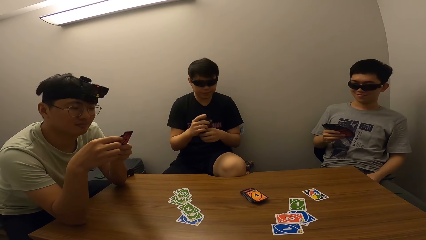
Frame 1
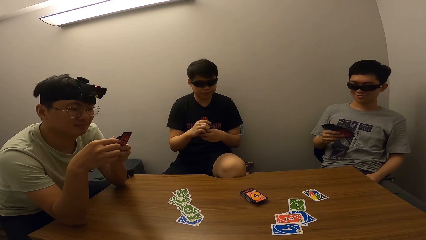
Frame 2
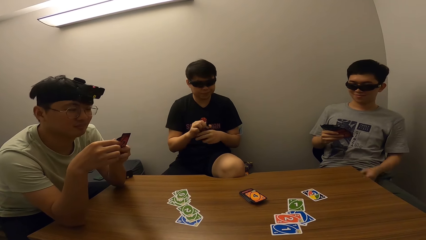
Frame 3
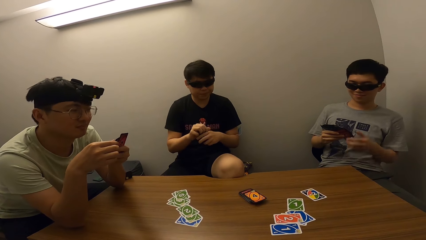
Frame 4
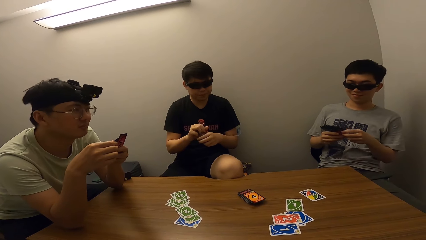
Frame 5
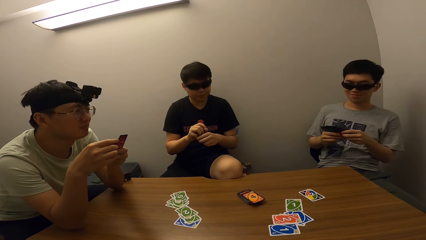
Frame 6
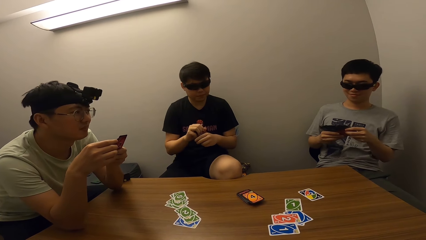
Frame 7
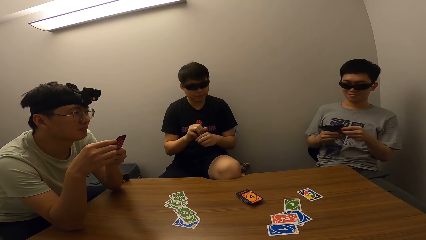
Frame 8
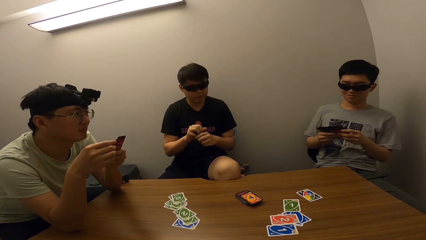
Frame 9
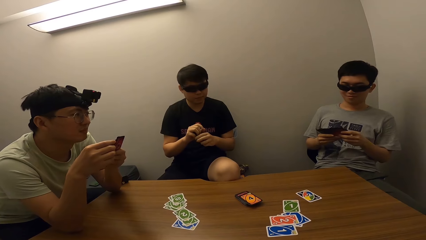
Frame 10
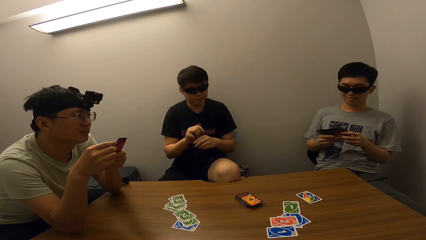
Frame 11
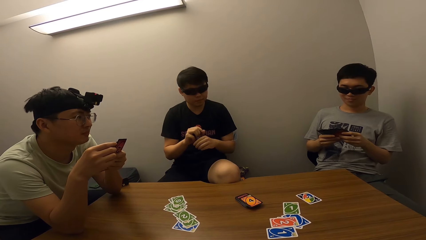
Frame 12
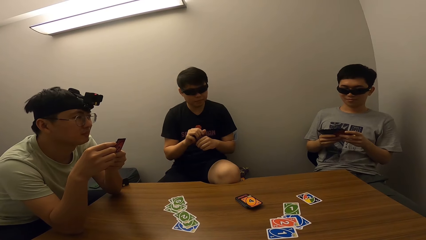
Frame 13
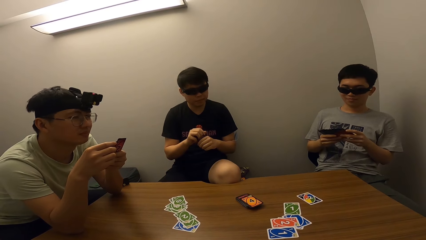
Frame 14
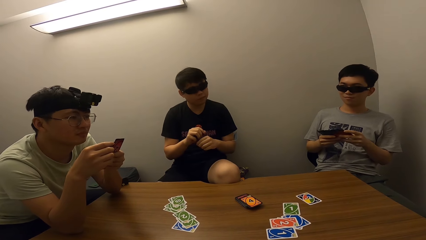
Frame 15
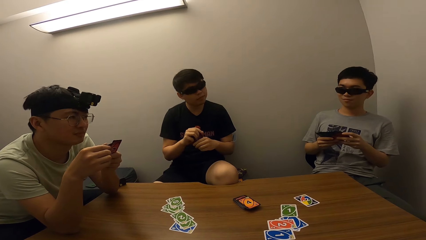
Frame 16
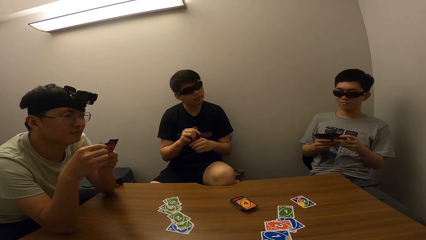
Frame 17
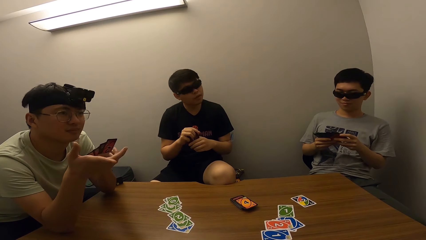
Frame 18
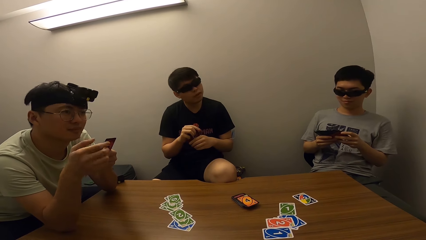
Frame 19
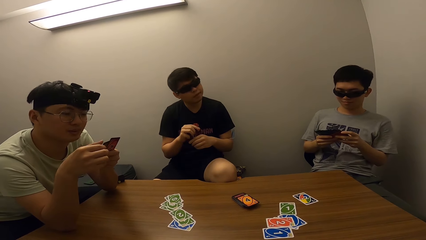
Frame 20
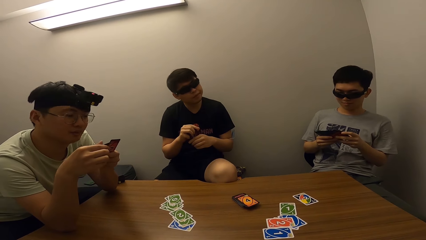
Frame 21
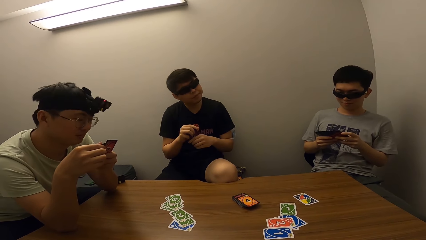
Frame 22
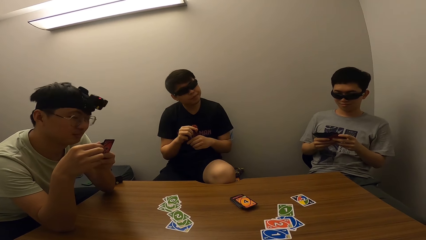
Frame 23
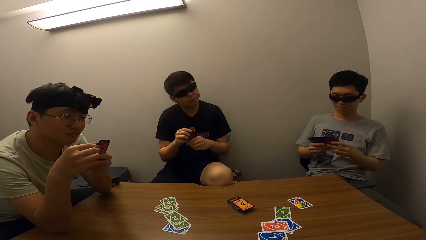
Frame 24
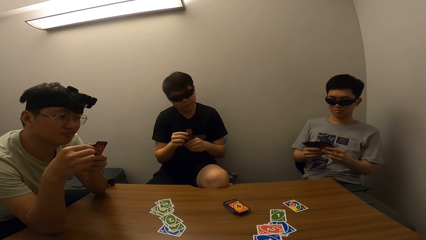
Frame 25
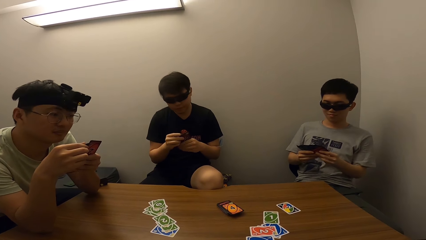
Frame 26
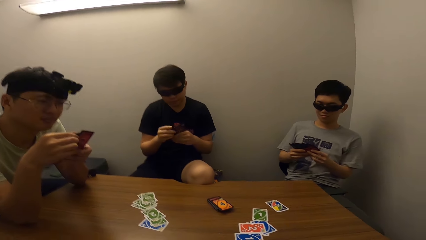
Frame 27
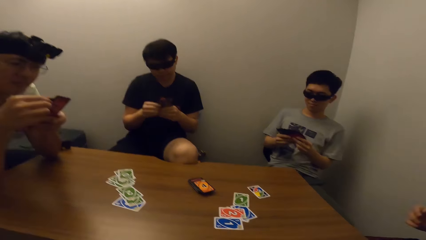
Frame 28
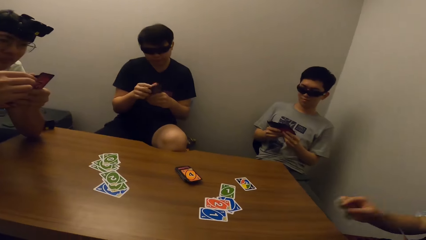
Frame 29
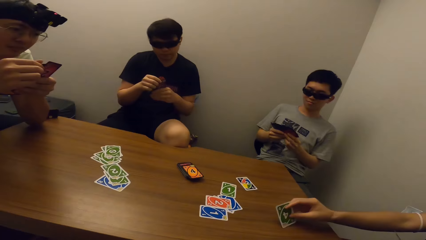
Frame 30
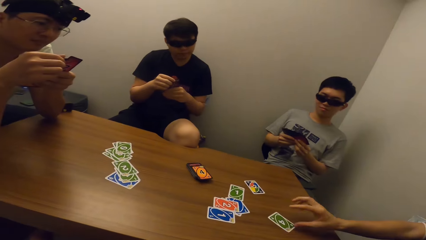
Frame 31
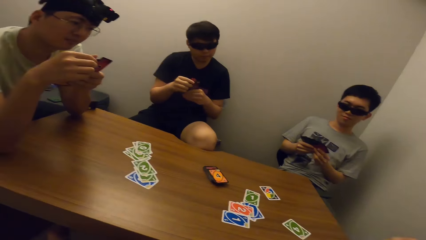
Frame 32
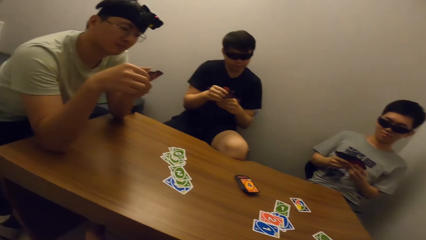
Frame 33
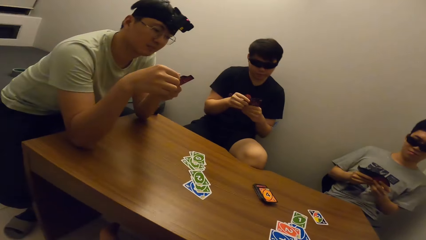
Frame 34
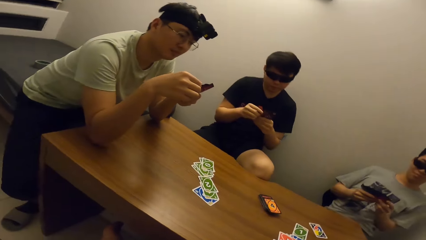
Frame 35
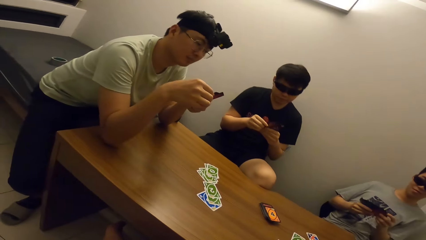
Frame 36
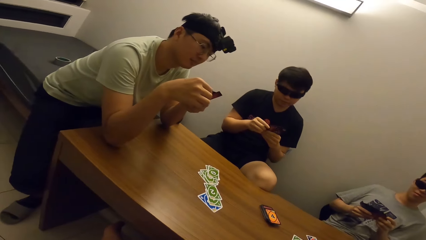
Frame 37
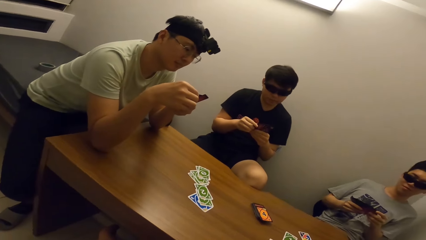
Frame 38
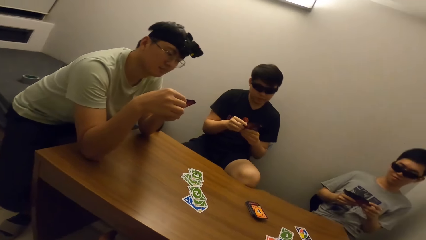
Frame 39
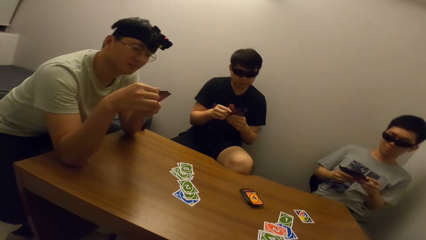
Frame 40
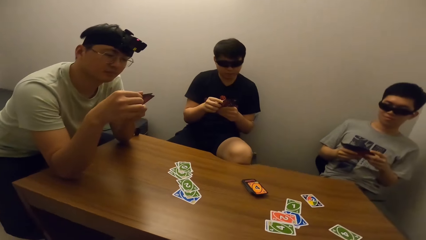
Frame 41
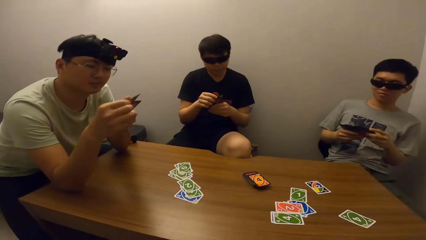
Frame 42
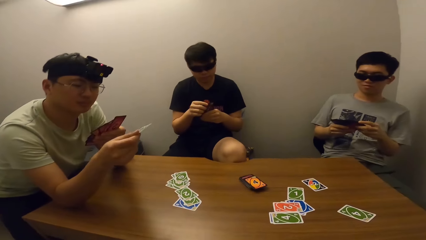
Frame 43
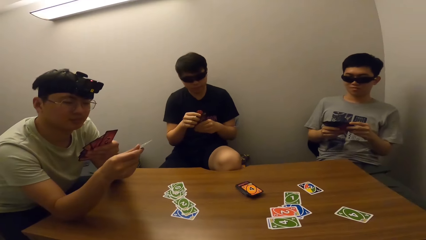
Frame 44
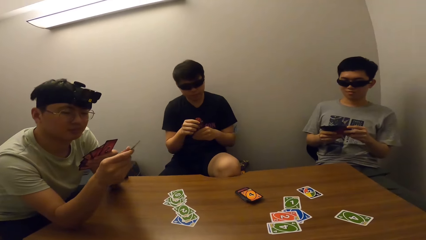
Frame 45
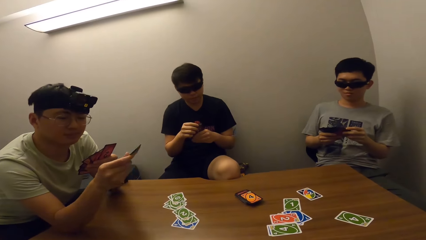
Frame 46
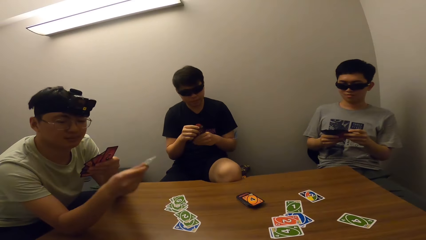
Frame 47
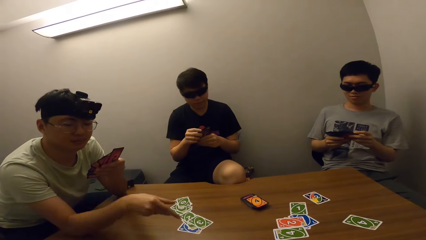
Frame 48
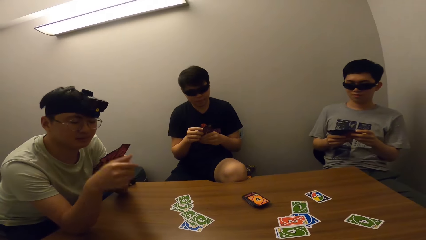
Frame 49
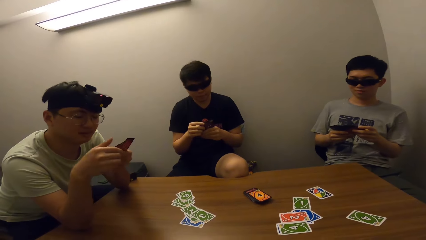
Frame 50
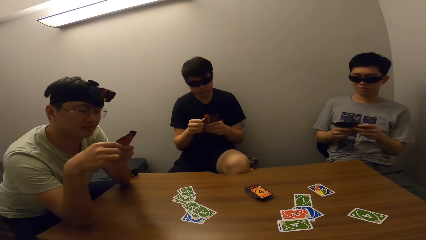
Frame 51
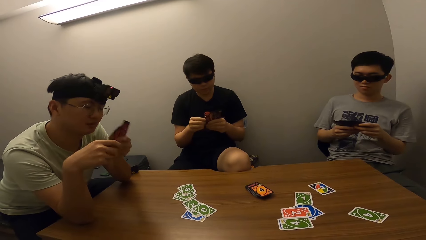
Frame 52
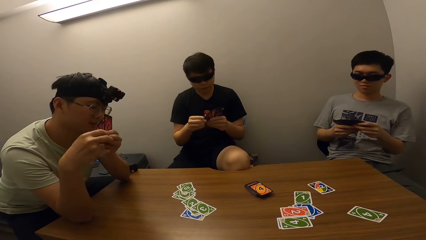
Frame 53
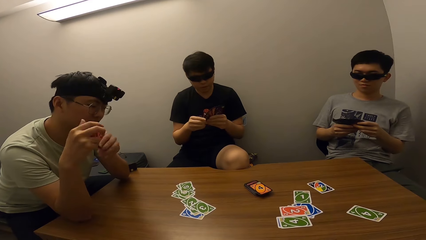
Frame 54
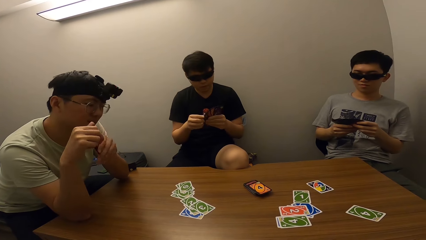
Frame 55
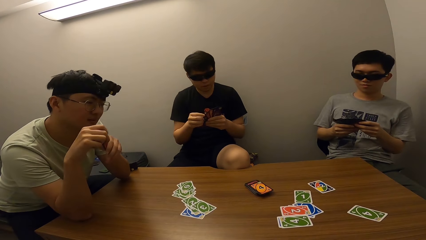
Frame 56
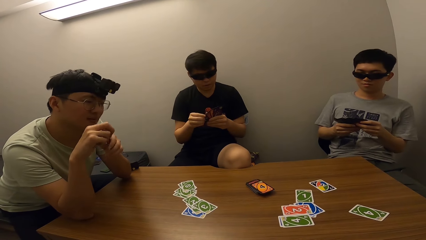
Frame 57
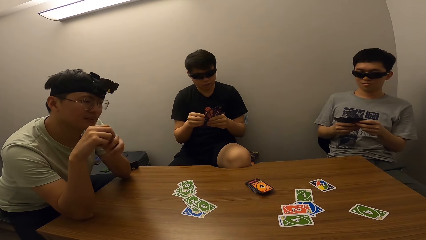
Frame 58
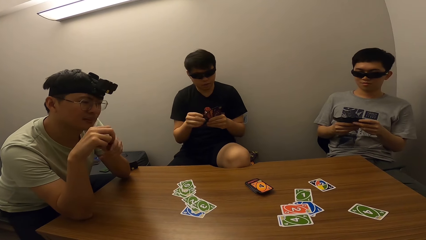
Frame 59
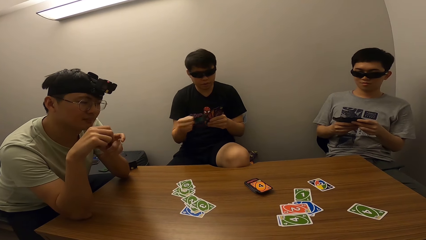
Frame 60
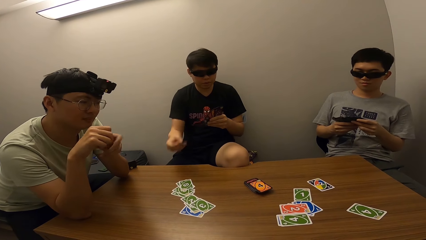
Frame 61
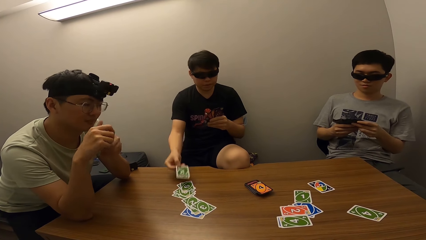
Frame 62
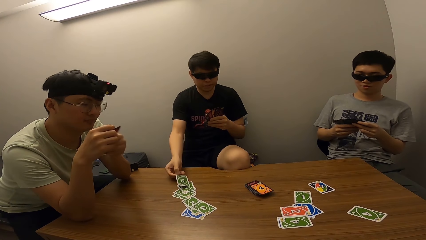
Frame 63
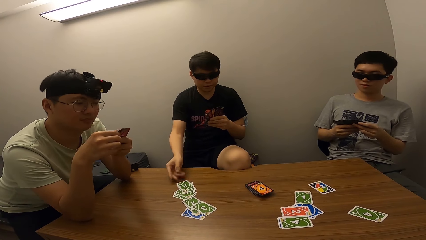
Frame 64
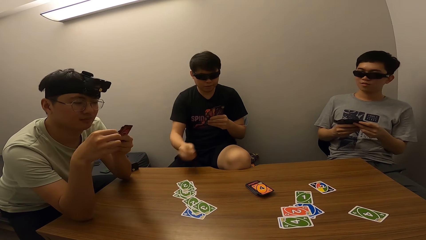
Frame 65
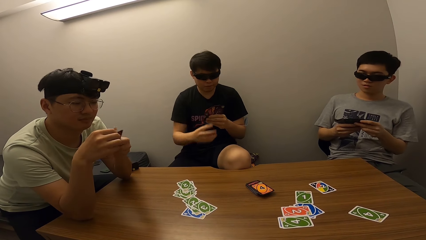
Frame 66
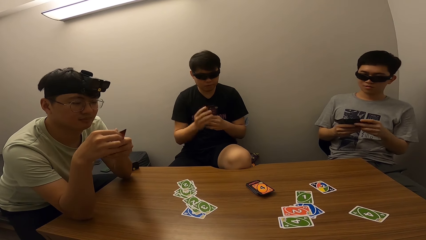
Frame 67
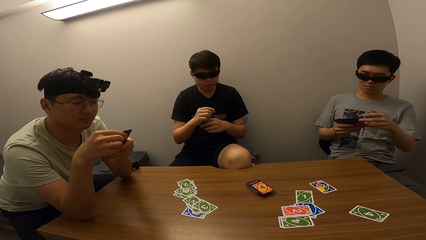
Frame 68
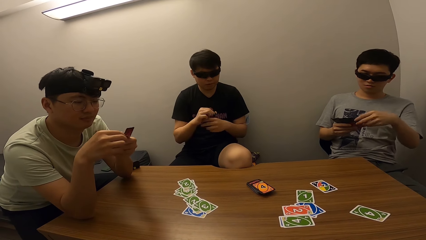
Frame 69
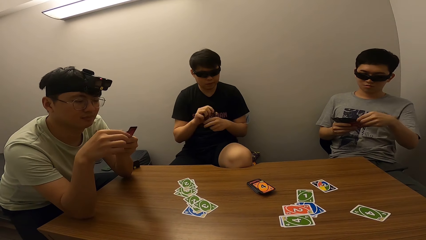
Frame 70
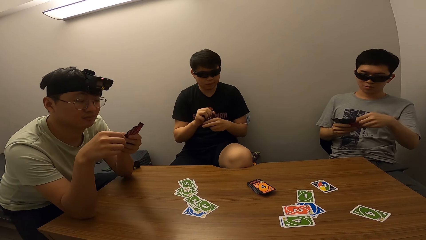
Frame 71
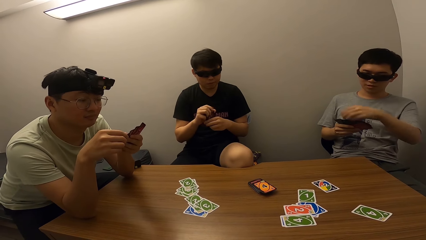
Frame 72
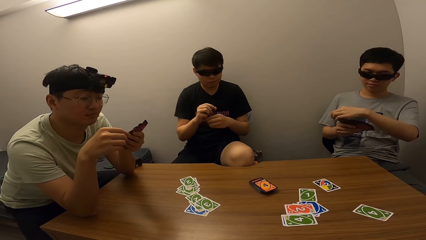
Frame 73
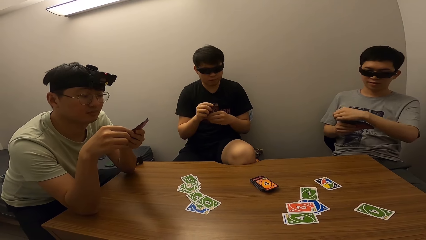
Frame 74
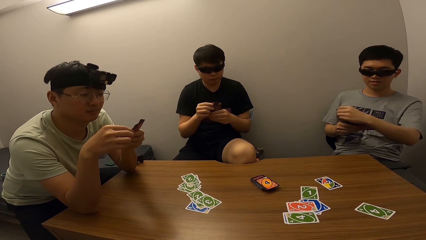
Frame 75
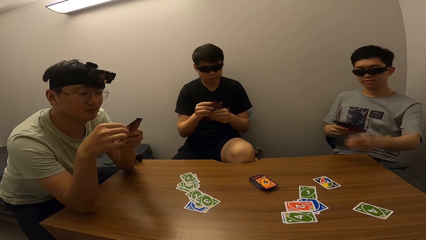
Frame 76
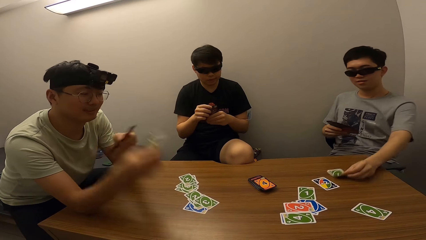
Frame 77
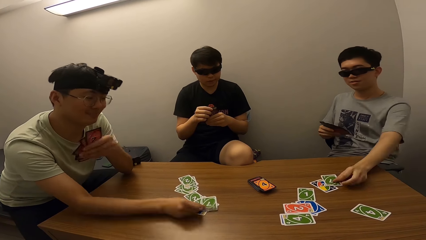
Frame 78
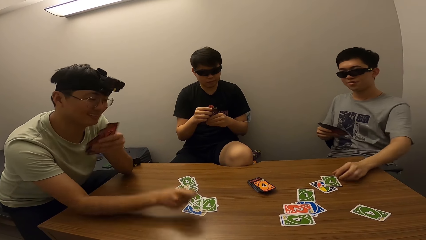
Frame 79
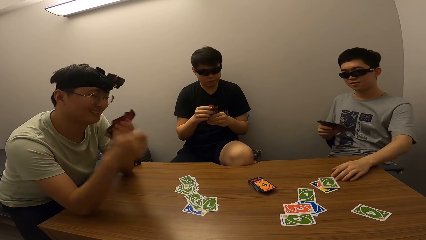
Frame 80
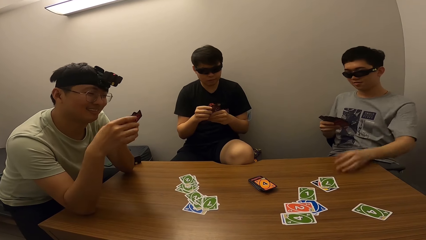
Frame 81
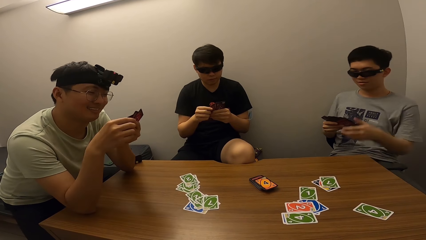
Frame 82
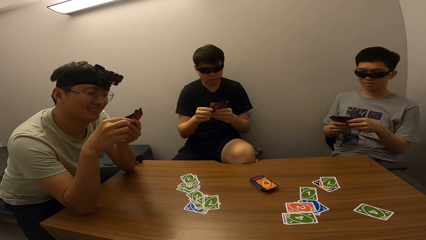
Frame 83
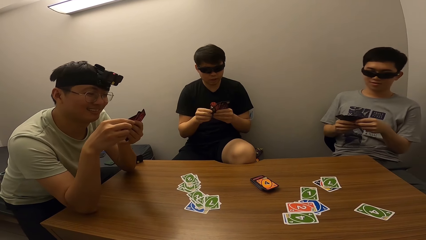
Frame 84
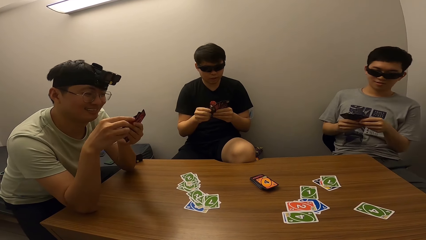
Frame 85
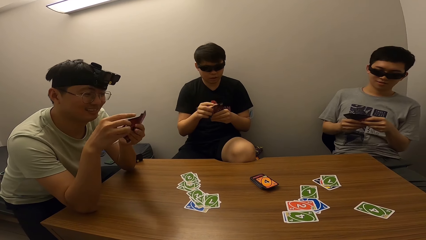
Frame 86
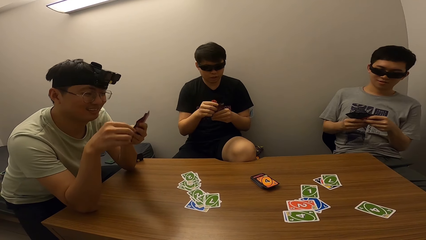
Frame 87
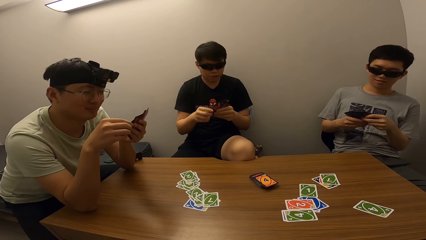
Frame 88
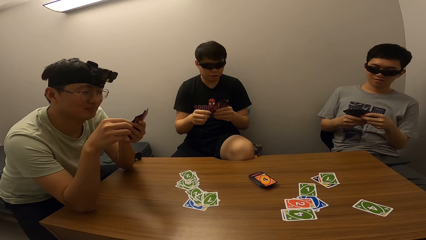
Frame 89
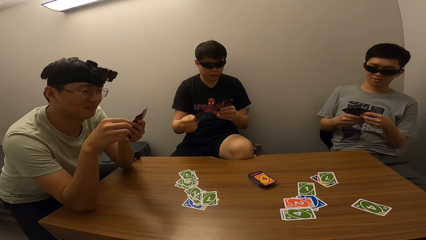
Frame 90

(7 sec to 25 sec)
A man places a card on the table. Another man talks. A third man places a card on the table. The second man places a card on the table. The first man places a card on the table. A boy talks. The boy places a card on the table. The second man places a card on the table.
